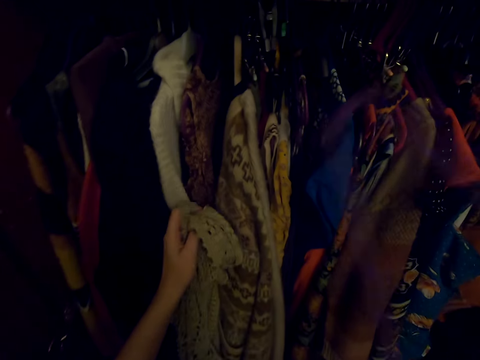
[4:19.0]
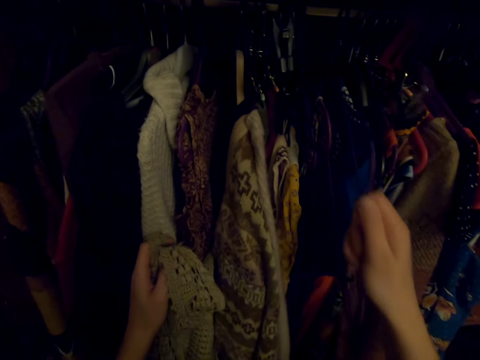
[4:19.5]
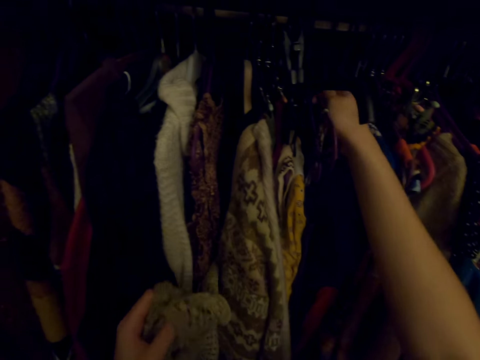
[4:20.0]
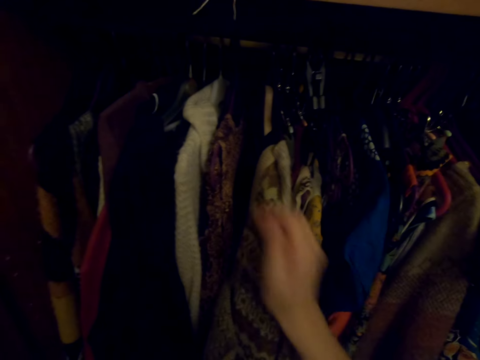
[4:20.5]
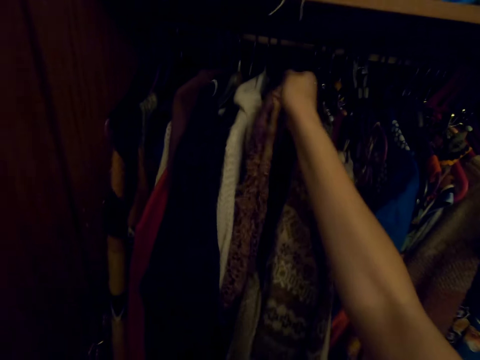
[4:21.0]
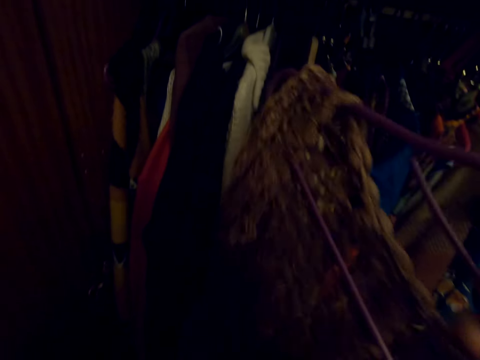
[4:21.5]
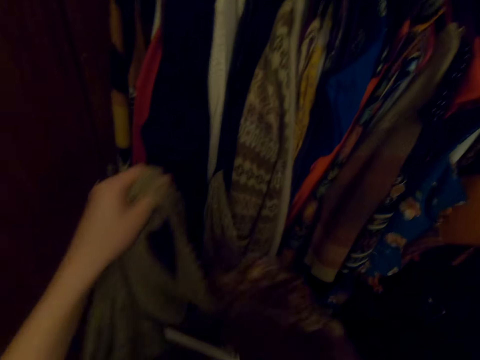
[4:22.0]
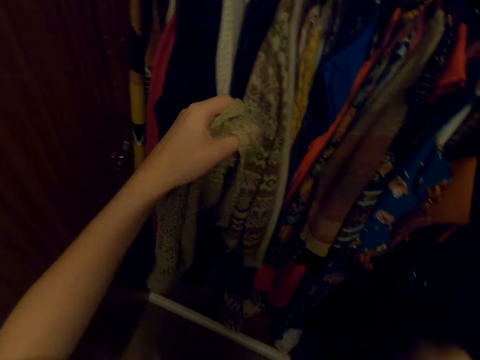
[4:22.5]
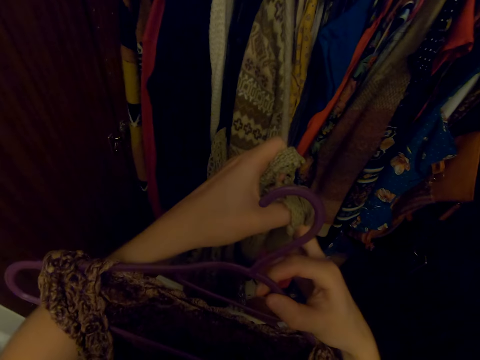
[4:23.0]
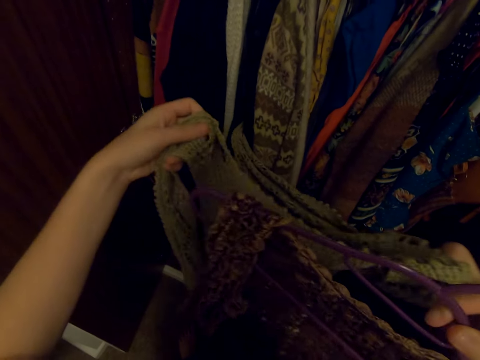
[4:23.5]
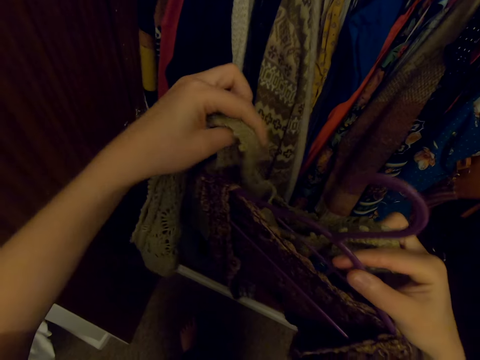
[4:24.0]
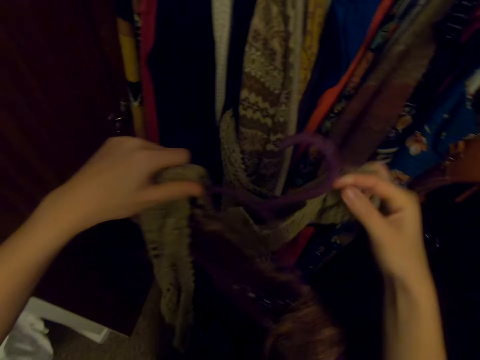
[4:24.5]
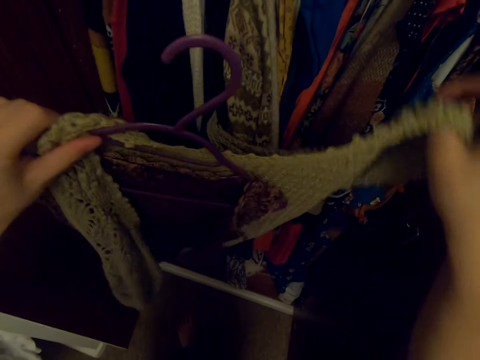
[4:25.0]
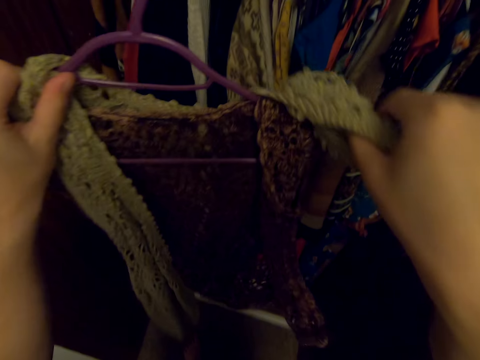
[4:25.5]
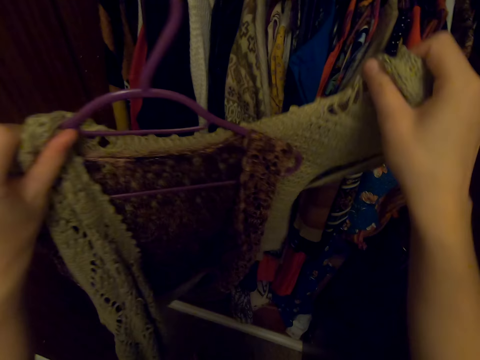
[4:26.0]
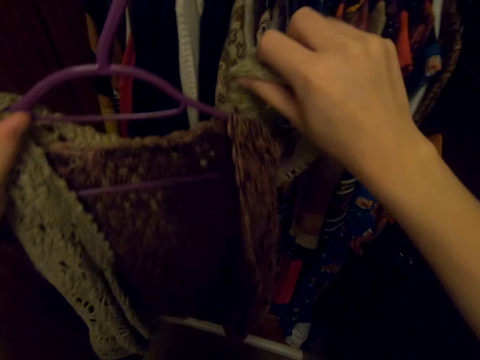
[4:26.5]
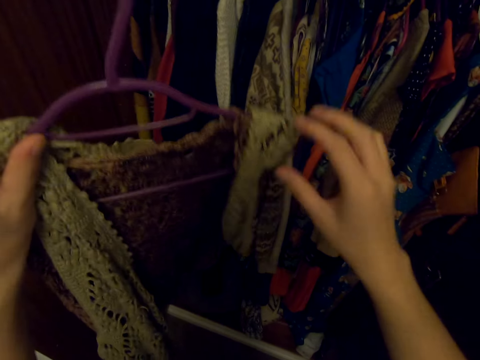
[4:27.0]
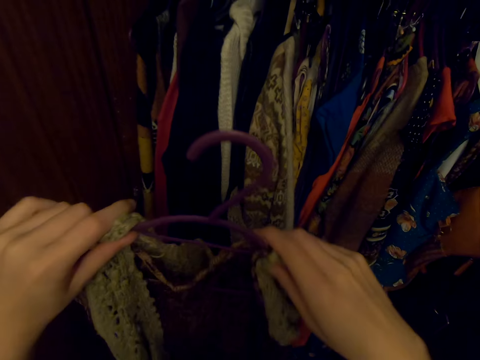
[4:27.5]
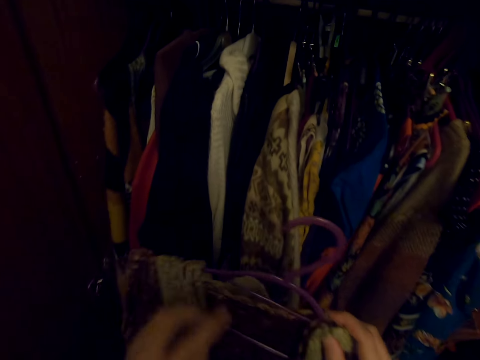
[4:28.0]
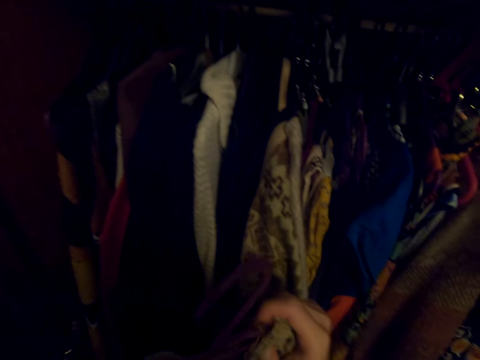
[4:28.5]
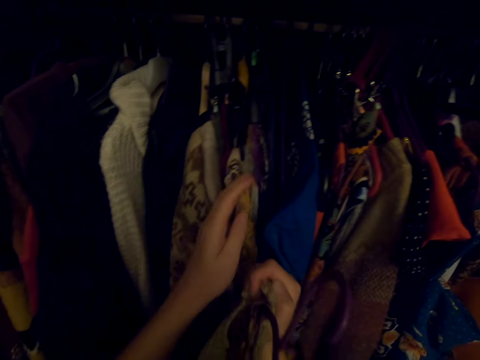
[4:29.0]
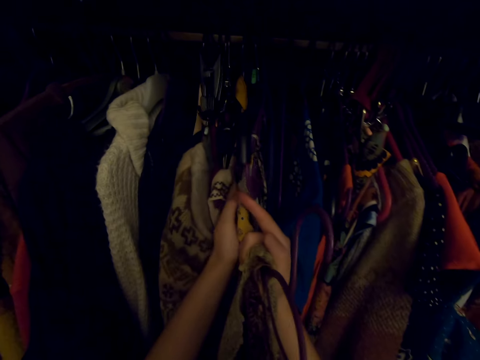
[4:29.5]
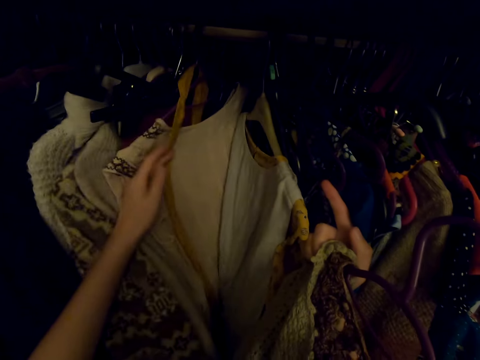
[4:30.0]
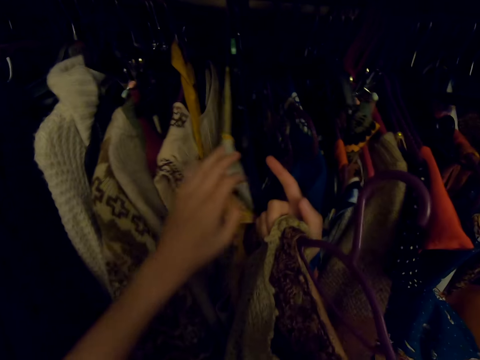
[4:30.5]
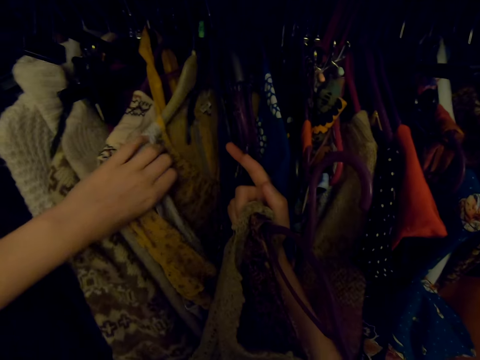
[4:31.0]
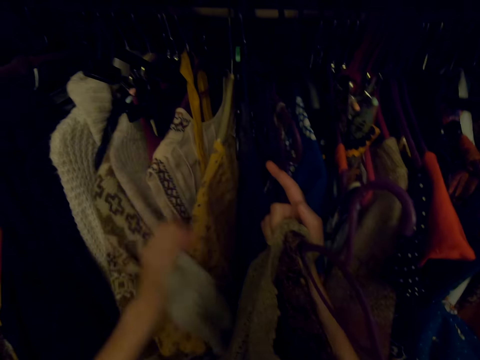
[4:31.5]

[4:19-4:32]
The camera wearer removes the cloth on the hanger. They hang the hanger in the closet. They pick a cloth on the hanger in the wardrobe. They put the cloth on the hanger. They push the cloth. They part the clothes in the closet.

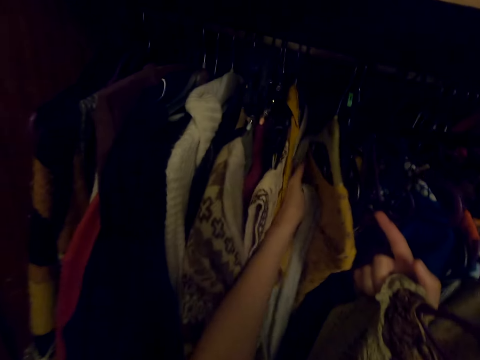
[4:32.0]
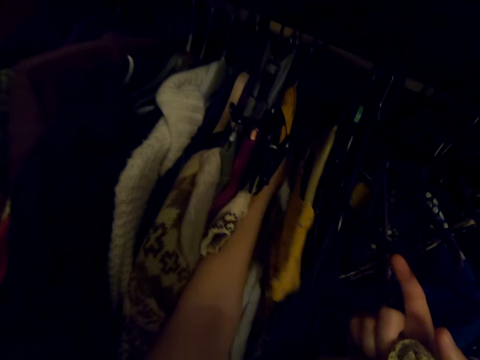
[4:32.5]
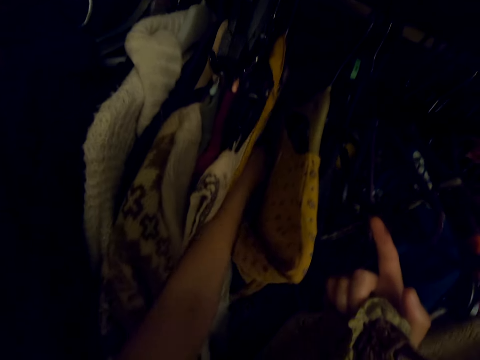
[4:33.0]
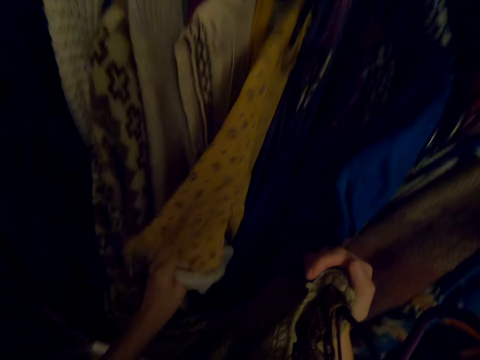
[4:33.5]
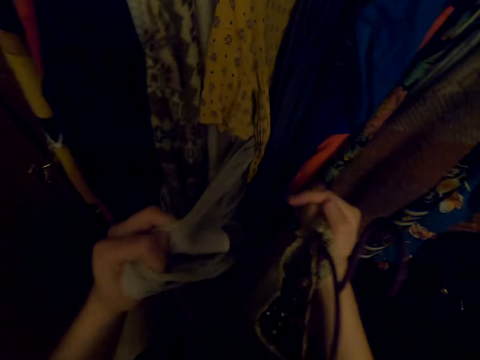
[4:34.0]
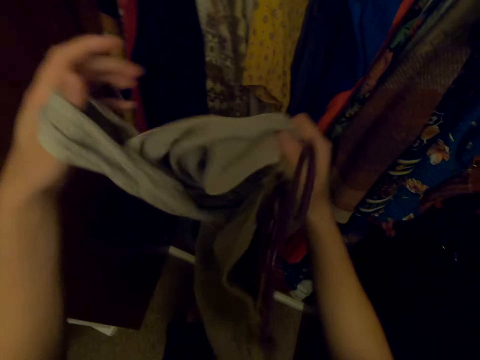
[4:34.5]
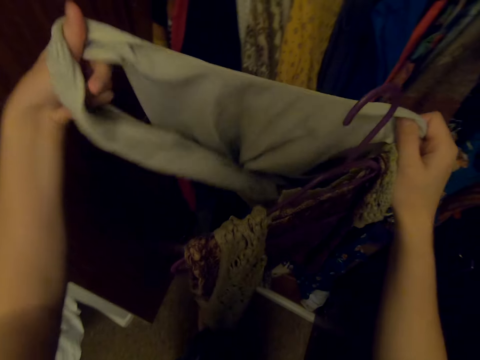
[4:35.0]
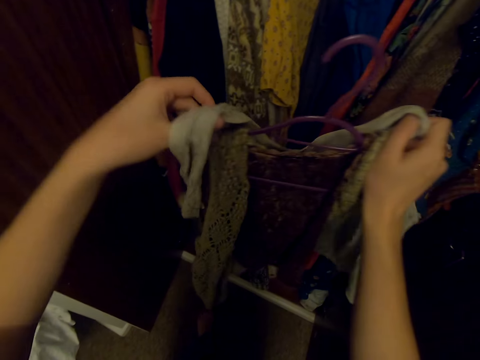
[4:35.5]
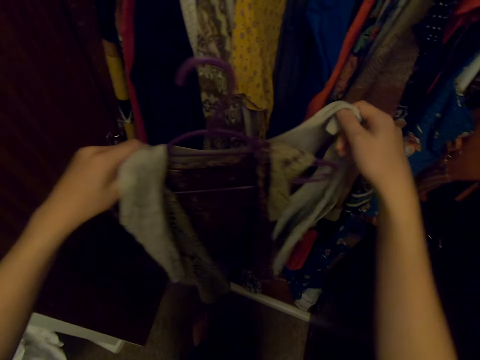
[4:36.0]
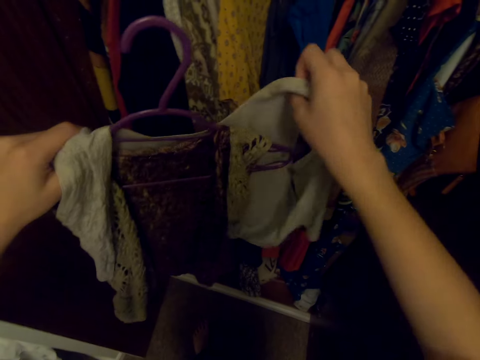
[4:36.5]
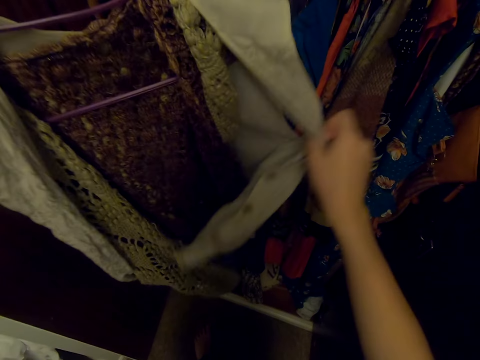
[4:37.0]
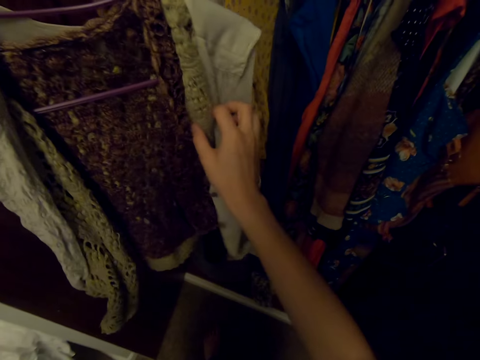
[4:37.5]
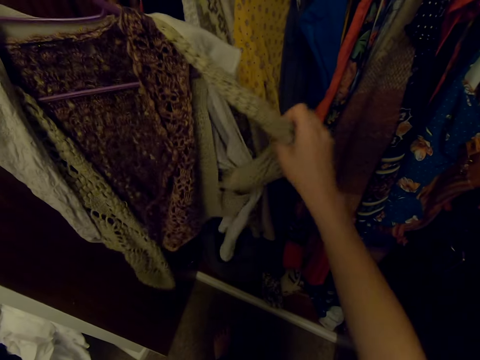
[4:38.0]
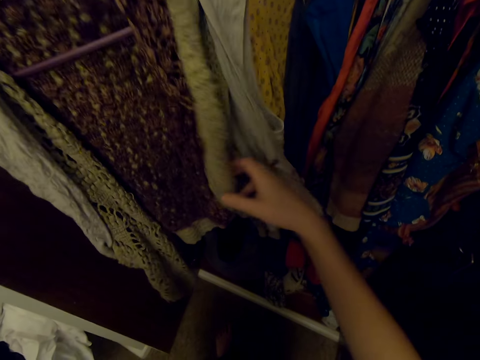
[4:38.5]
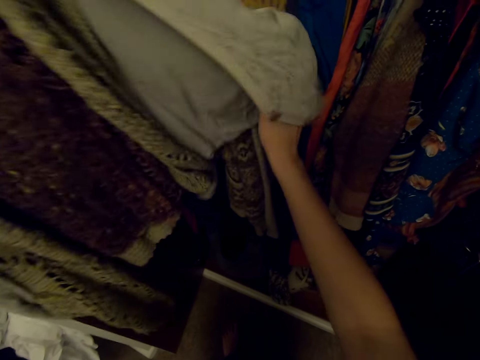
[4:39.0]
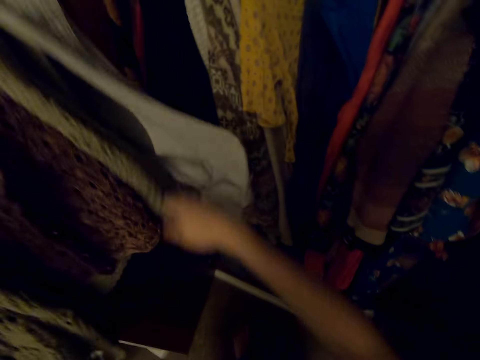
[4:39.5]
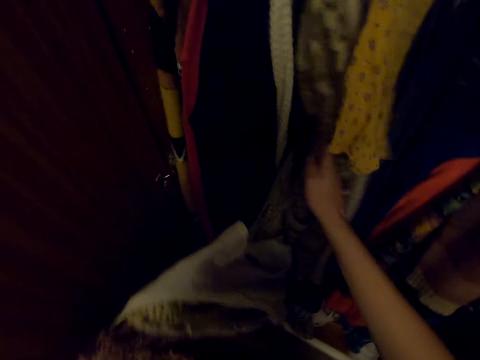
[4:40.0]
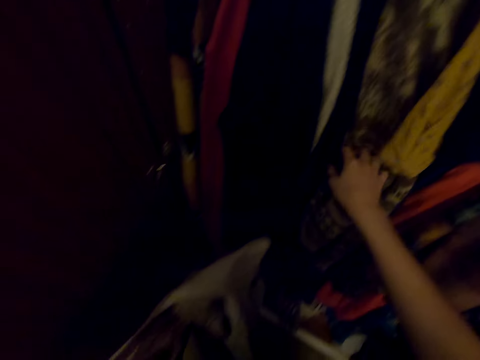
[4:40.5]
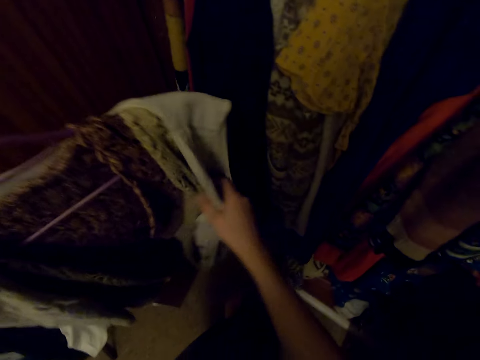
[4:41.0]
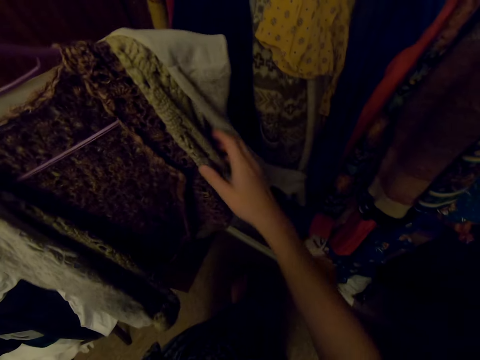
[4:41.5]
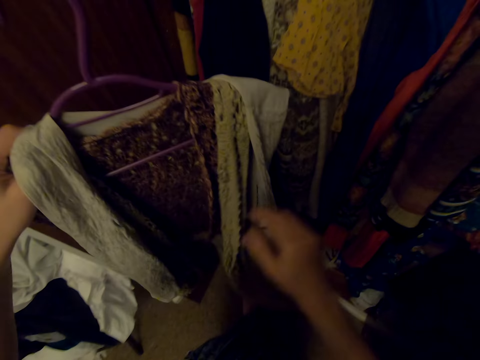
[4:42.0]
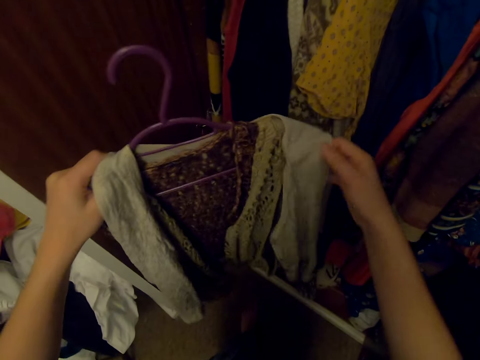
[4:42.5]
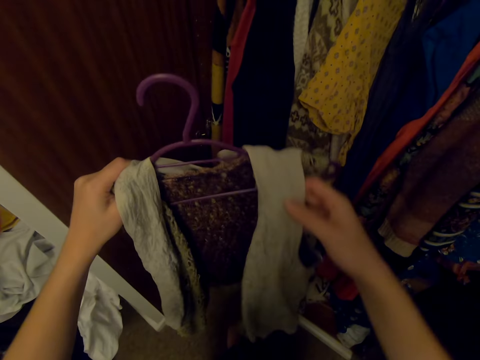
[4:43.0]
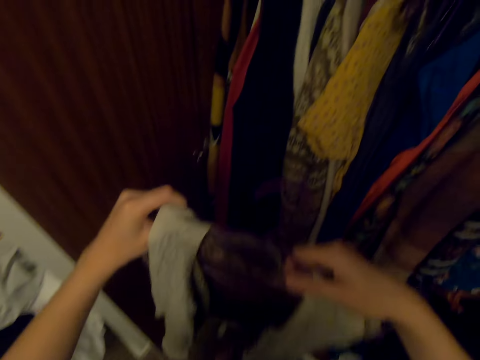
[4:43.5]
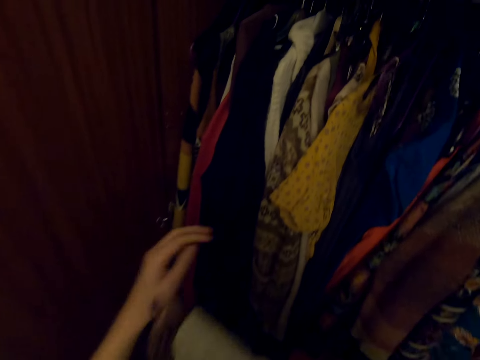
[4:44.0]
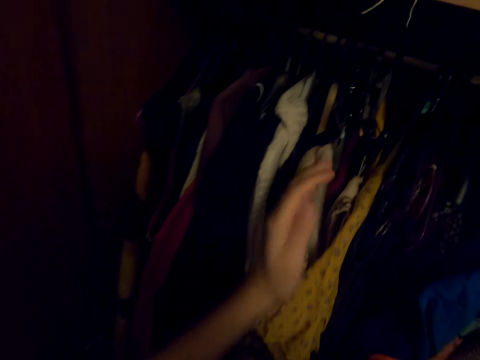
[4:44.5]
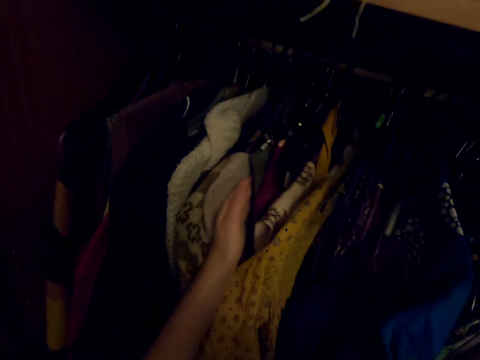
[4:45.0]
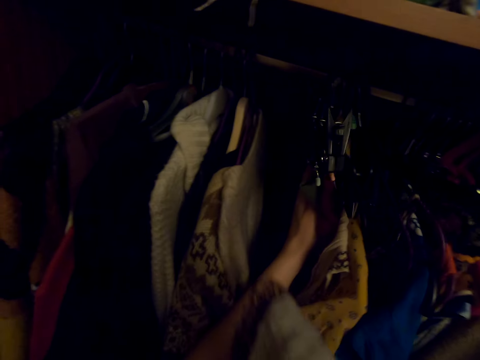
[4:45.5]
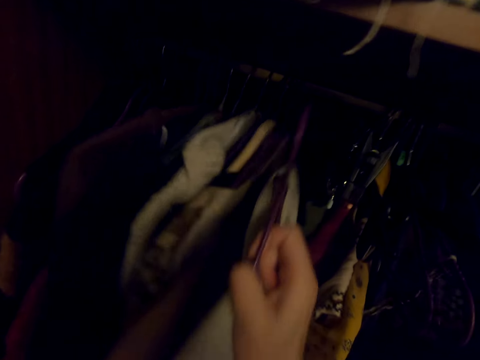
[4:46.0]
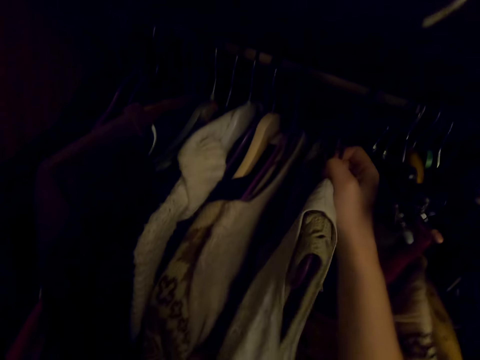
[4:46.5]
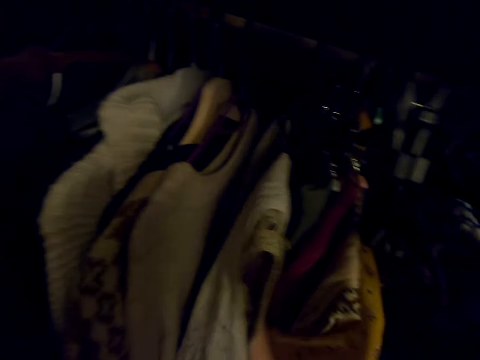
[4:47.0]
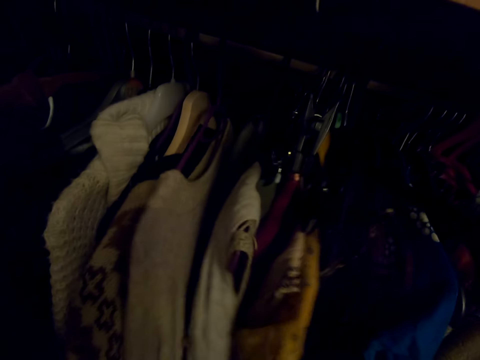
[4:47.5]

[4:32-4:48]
The camera wearer removes a cloth on the hanger from the closet. They put the cloth on the hanger. They touch the clothes and put the cloth on the hanger. They part the clothes in the closet. They put the clothes on the hanger in the wardrobe.
